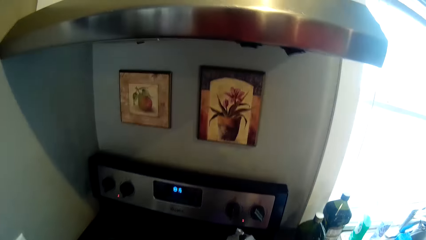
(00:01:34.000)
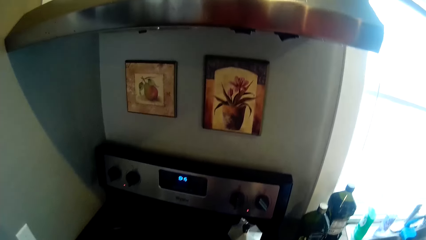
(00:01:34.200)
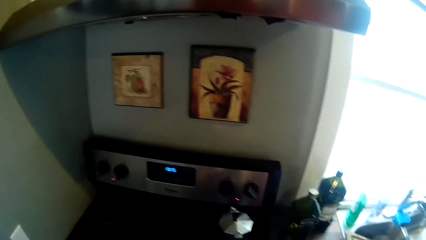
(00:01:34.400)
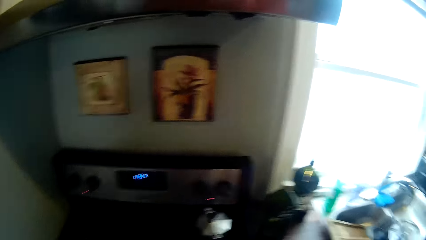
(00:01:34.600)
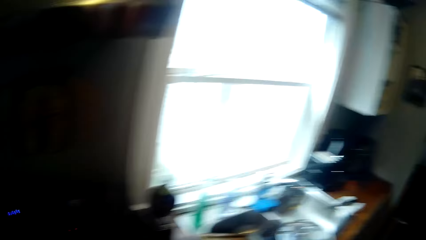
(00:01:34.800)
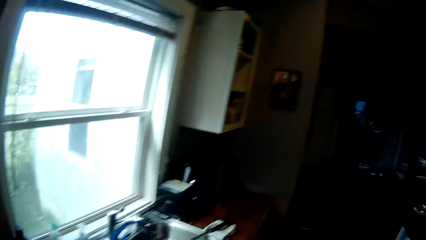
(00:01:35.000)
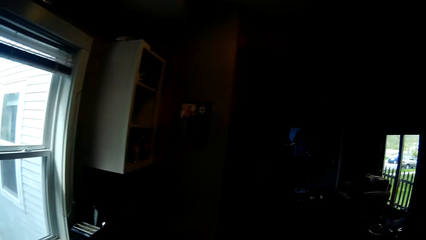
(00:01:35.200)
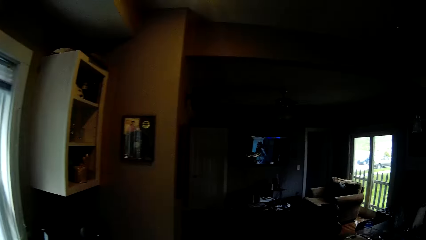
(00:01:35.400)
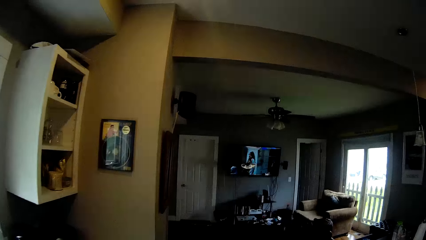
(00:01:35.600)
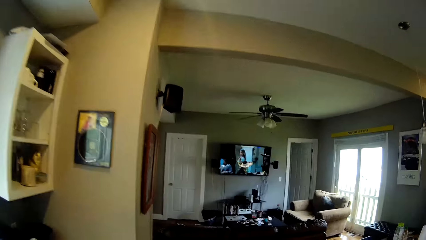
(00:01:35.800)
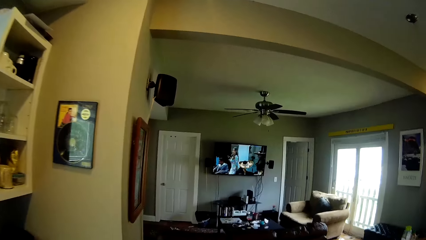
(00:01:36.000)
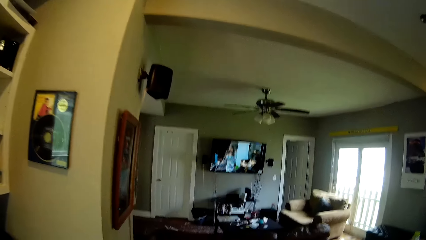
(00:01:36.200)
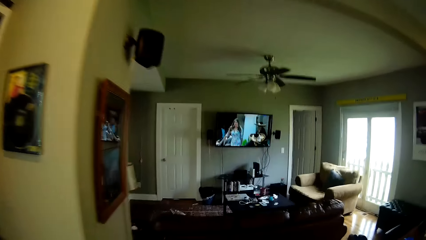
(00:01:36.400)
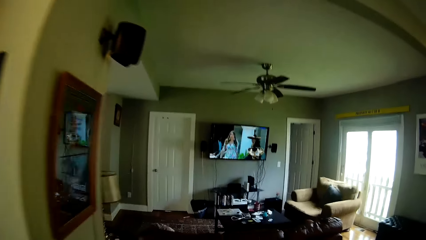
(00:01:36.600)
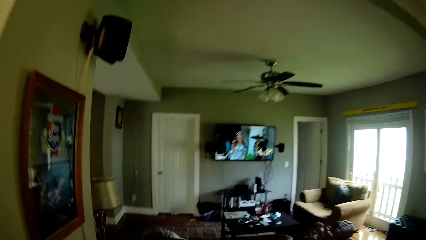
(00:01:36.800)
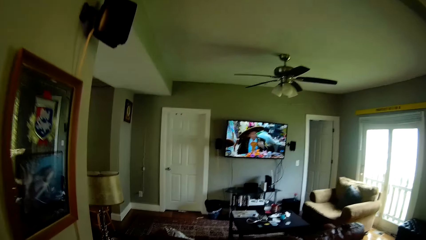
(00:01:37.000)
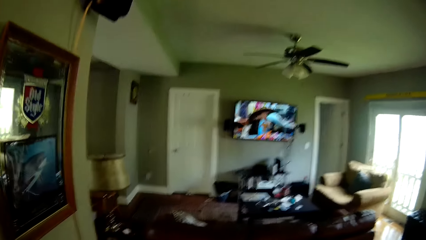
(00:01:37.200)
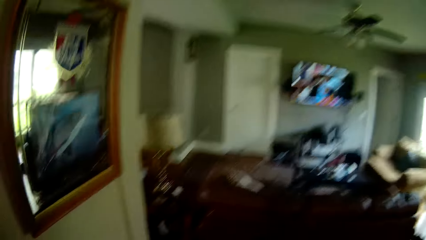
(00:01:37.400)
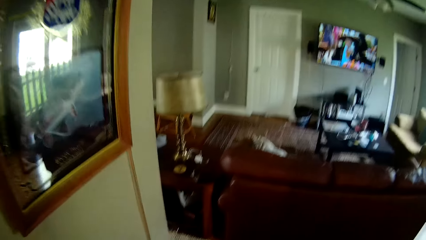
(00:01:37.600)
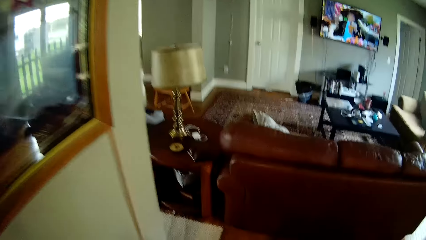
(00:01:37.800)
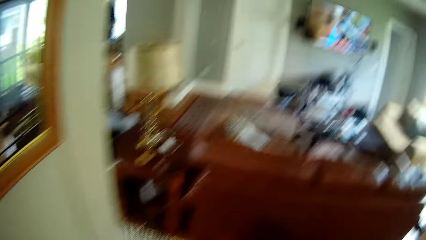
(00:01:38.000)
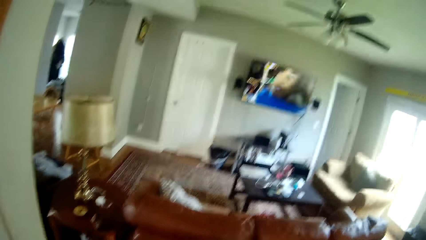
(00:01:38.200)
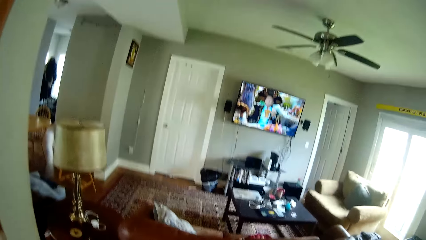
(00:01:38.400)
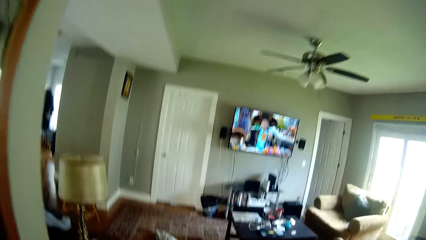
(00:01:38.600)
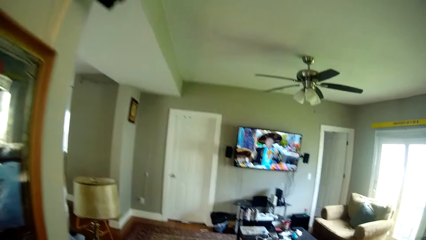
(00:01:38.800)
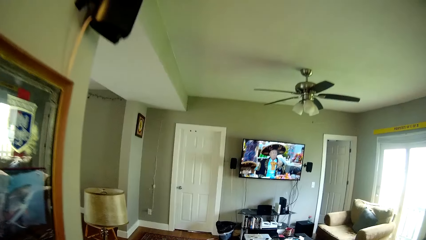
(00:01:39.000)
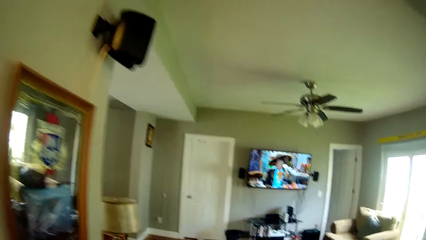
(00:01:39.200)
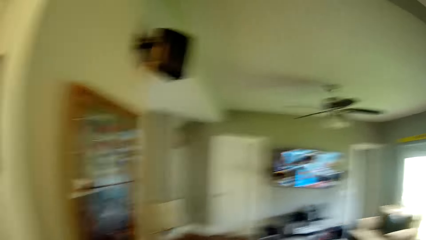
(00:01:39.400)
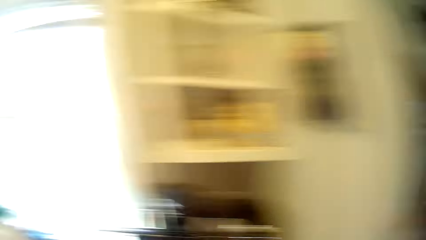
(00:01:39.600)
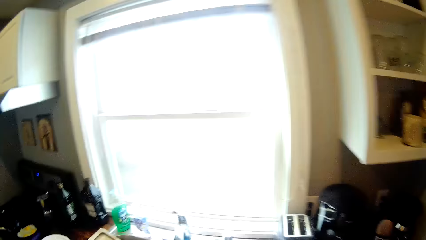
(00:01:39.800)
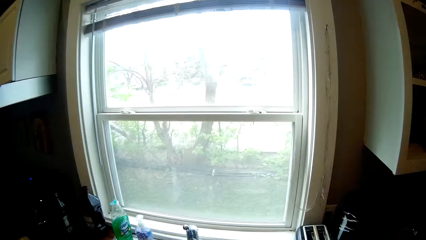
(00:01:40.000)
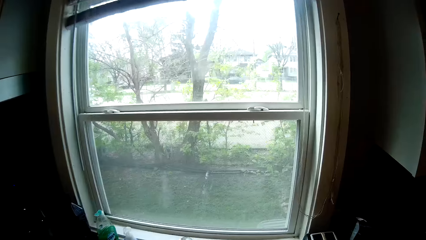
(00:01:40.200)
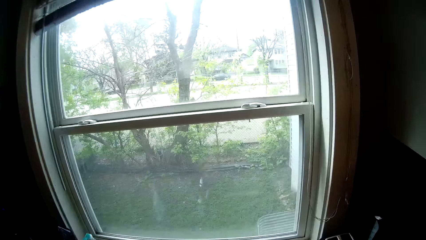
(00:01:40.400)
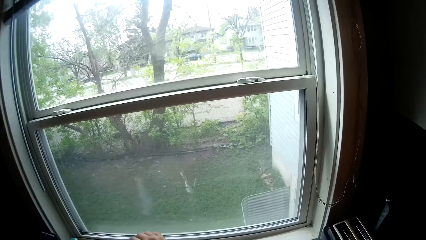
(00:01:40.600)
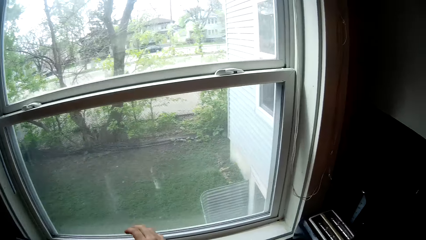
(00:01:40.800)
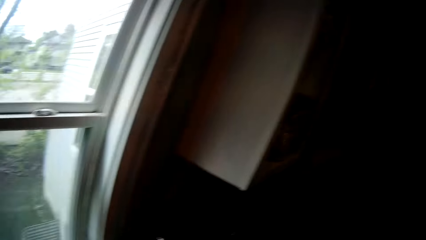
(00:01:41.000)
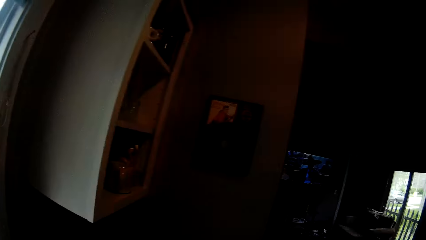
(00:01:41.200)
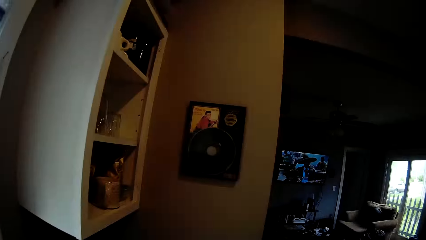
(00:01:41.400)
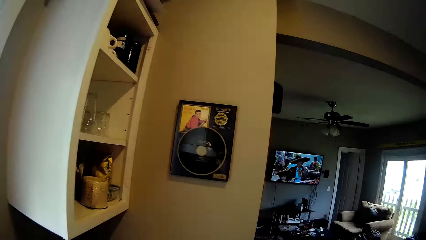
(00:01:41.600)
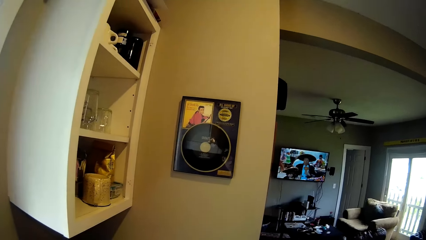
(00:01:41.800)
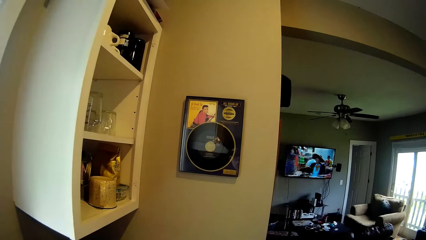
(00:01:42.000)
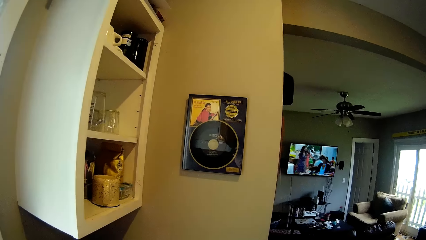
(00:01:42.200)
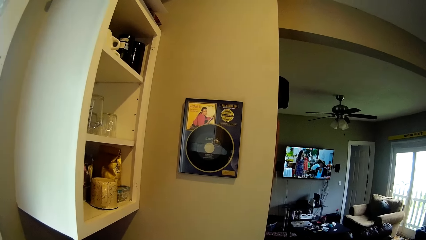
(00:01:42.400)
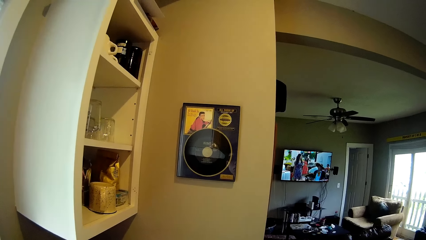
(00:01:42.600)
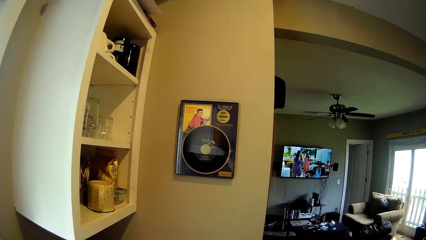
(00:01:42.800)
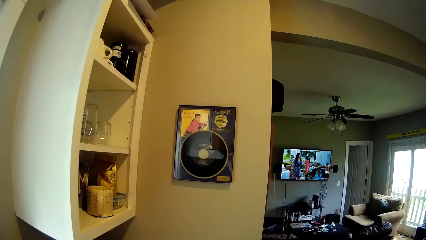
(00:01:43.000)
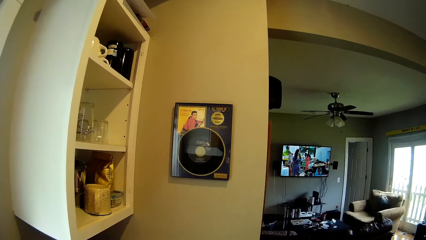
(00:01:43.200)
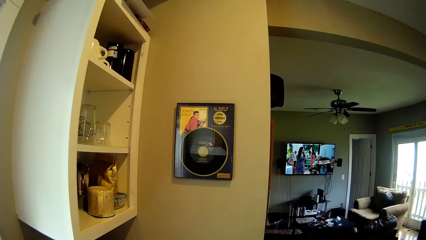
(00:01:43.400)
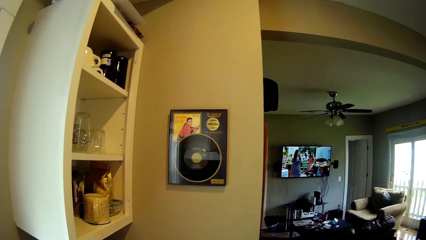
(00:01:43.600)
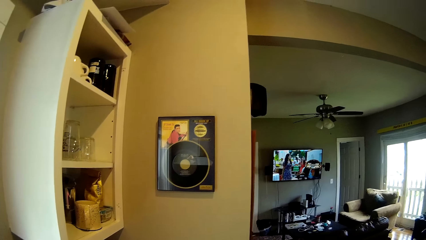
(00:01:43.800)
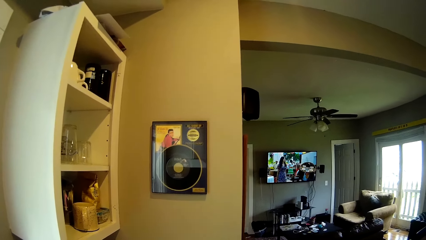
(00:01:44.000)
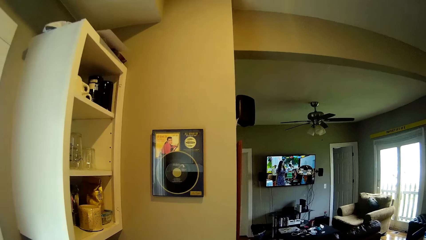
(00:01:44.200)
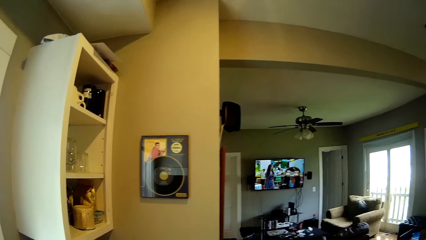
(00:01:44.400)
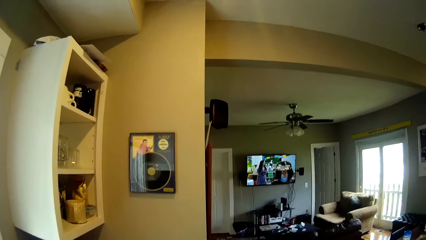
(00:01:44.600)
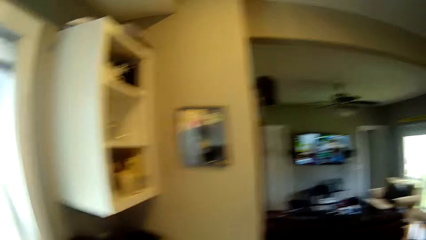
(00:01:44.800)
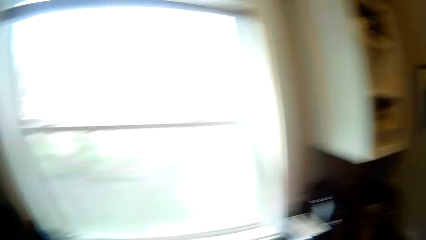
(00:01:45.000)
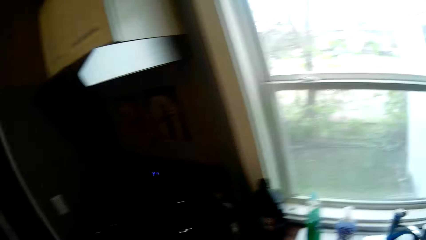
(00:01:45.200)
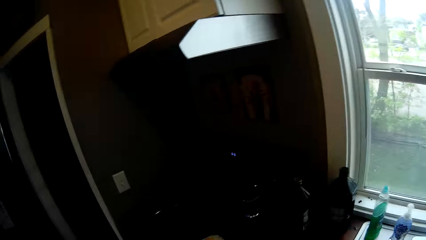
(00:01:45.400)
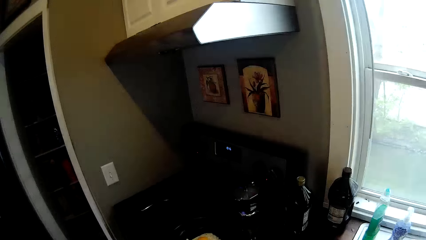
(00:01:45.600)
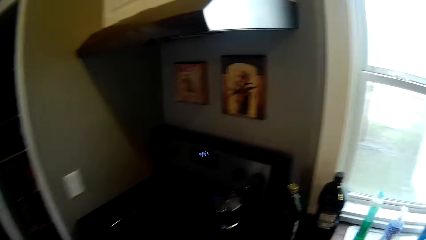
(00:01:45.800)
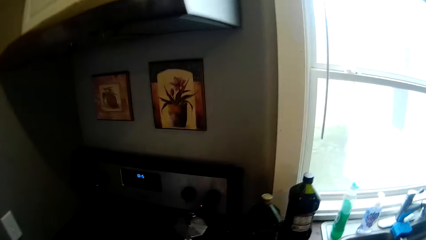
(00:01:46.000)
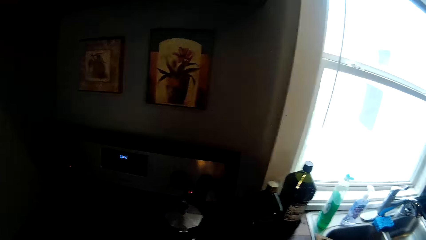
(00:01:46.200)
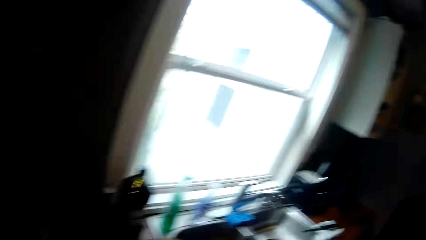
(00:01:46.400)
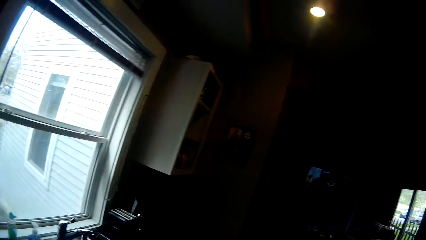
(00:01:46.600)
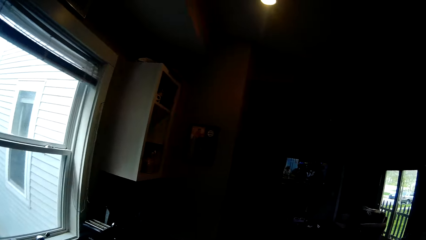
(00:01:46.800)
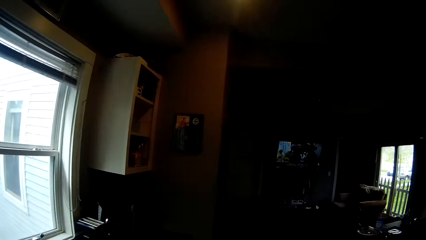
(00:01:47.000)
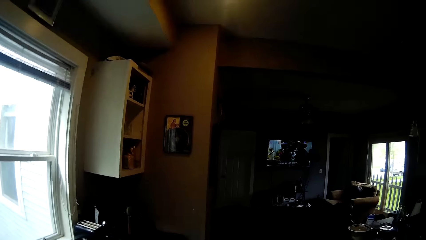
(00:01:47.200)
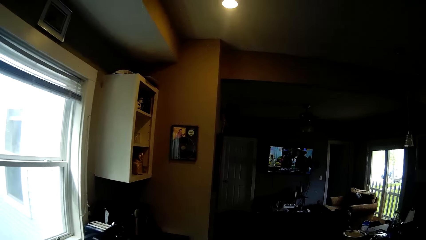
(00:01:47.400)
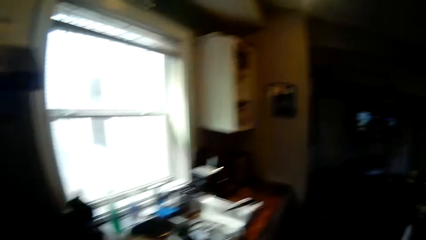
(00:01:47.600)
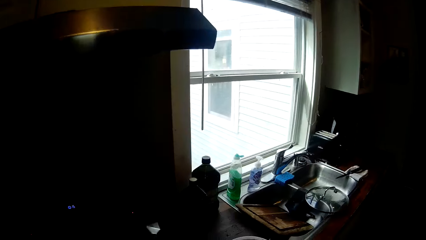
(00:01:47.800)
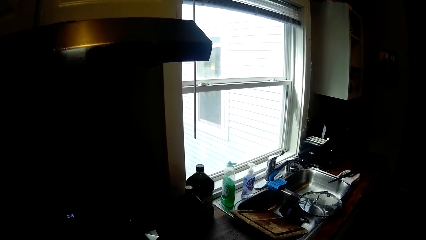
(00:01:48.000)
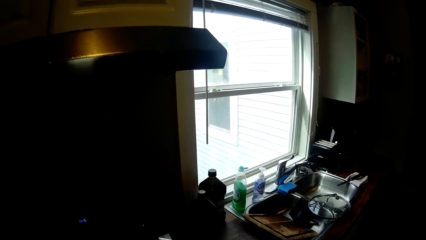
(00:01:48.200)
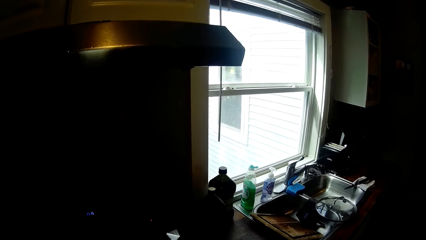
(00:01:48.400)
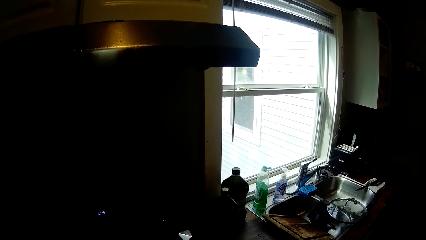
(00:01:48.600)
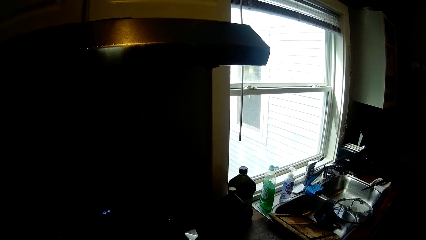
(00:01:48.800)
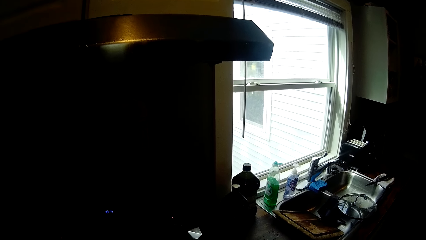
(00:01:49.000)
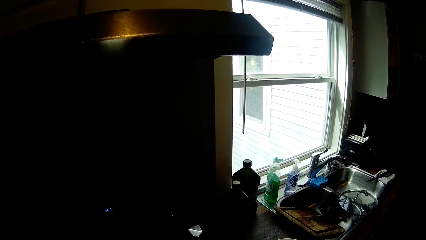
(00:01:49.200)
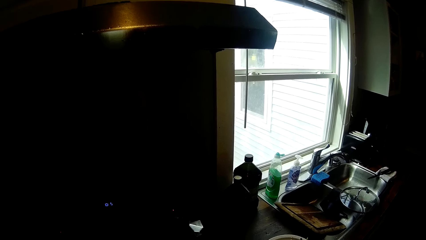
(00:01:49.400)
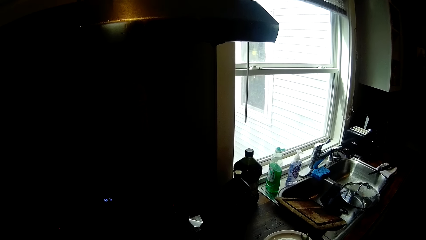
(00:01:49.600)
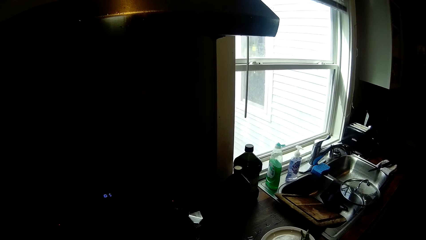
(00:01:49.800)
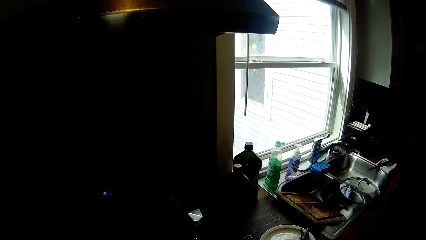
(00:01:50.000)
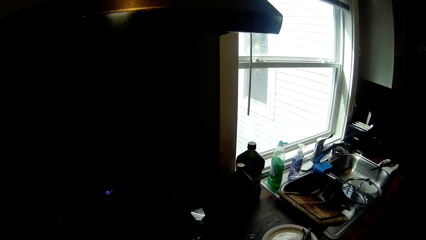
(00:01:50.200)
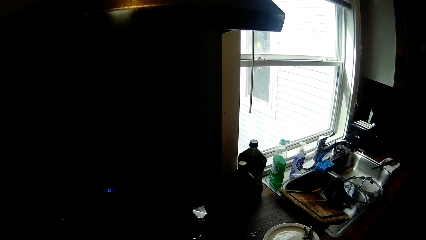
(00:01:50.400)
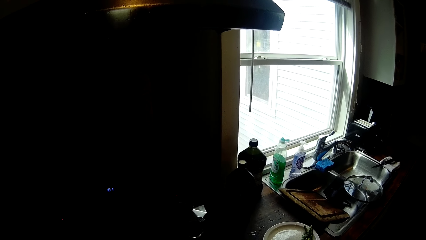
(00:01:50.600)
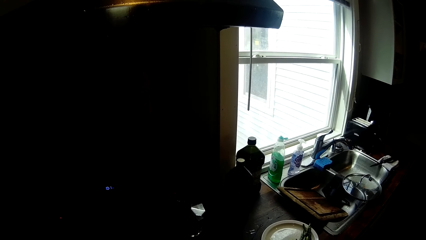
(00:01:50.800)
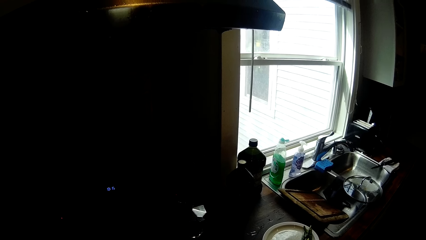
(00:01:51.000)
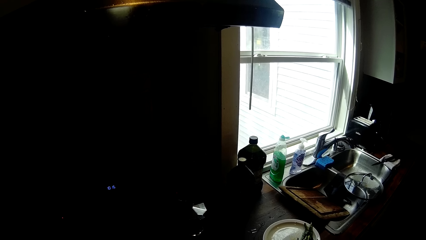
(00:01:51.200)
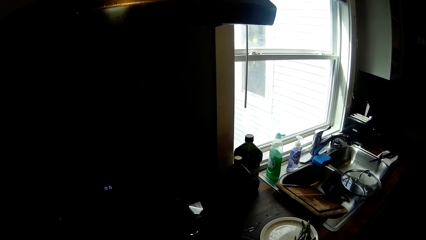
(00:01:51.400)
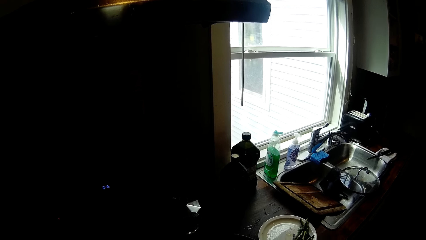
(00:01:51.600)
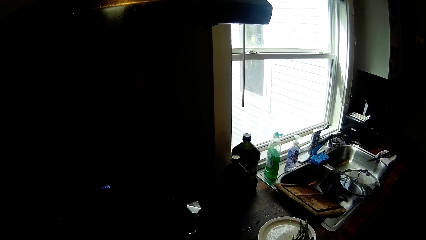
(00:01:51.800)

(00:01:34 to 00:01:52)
The camera wearer walks around. He opens the tap with his right hand. He does something.
